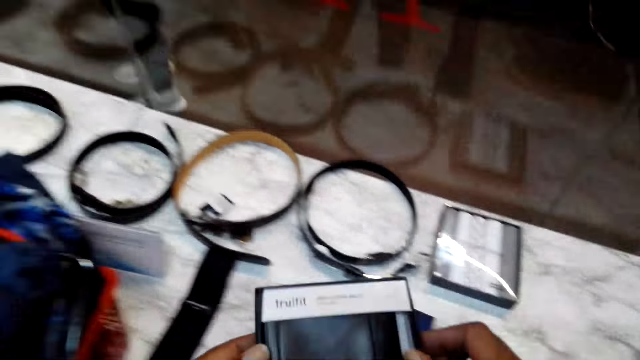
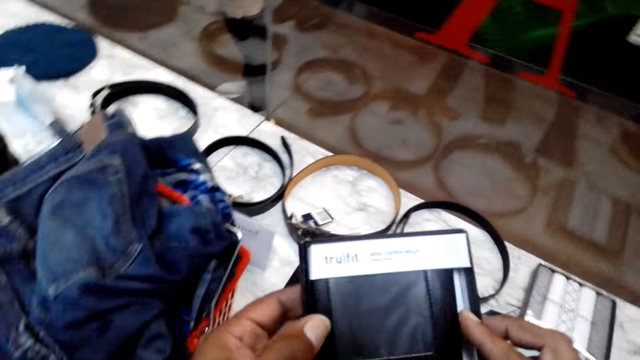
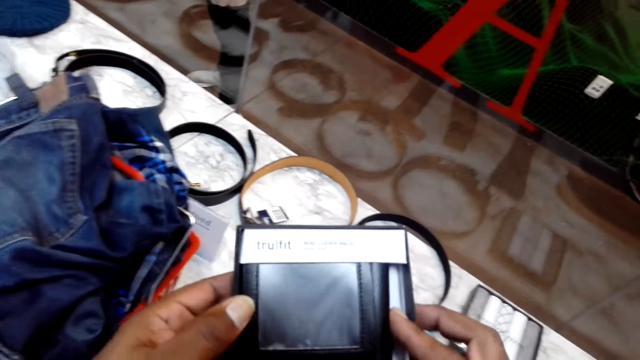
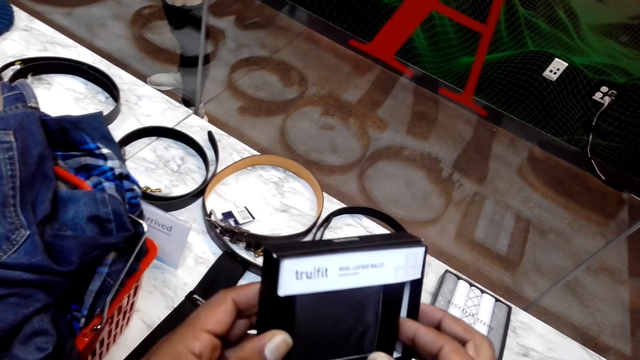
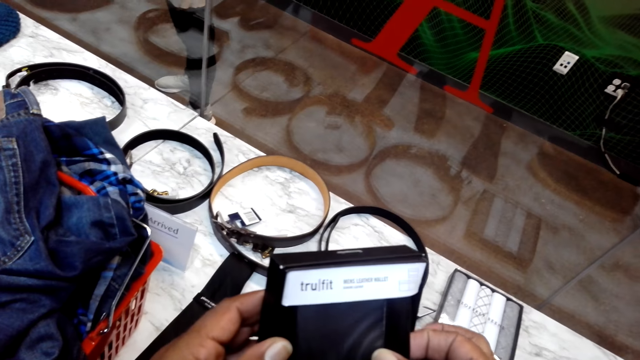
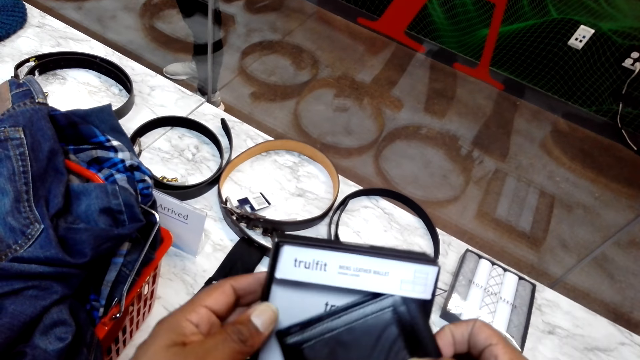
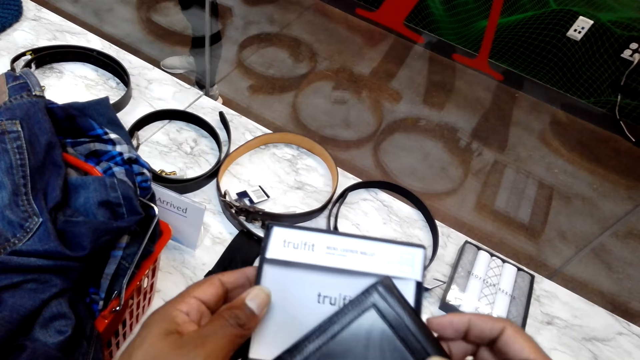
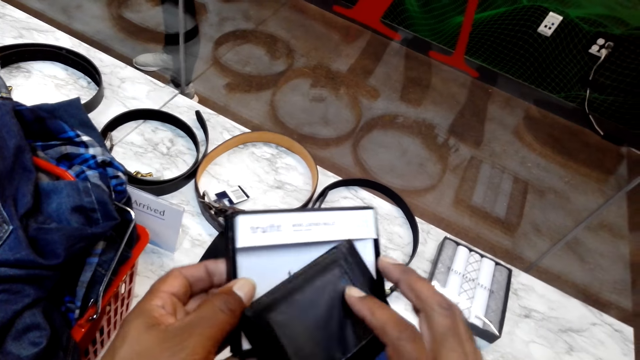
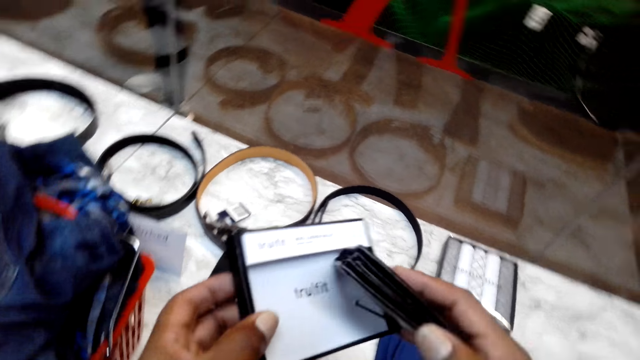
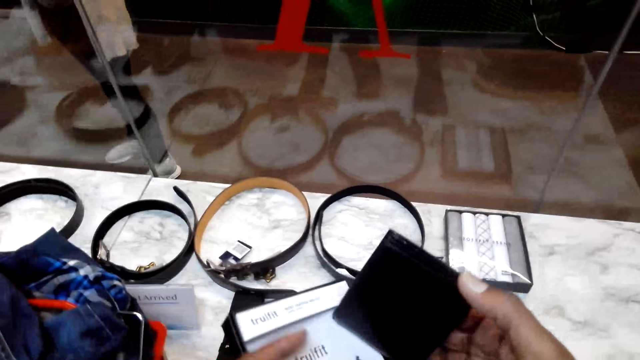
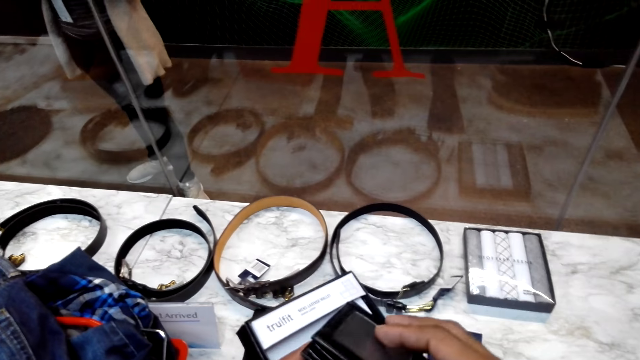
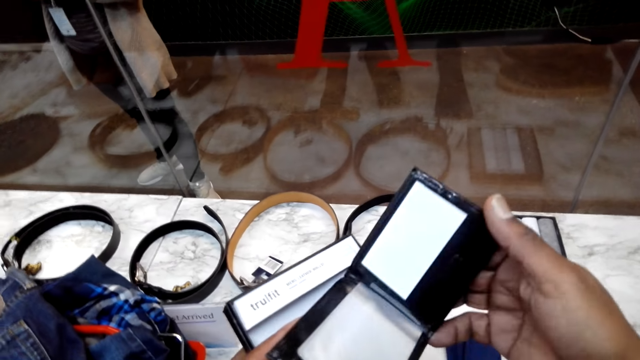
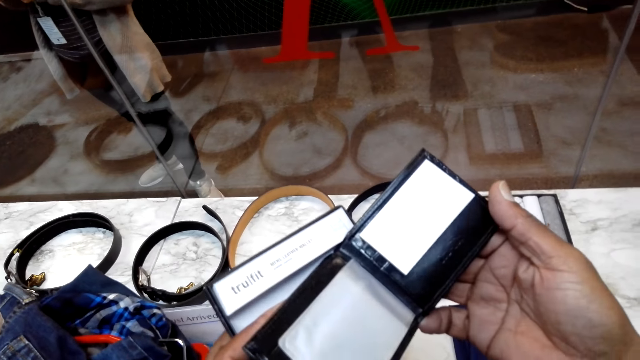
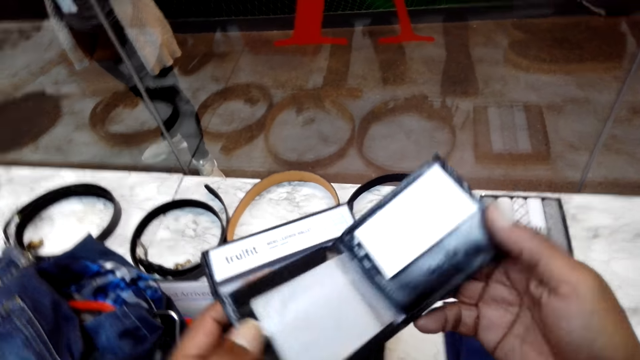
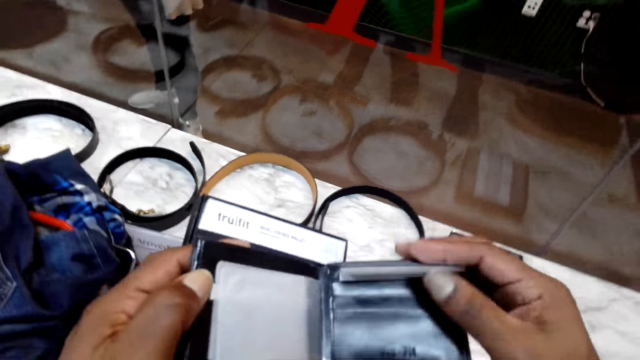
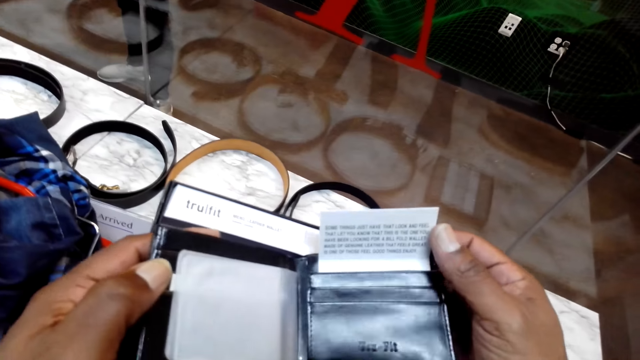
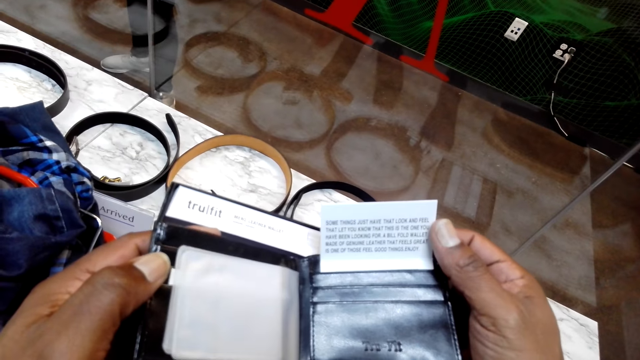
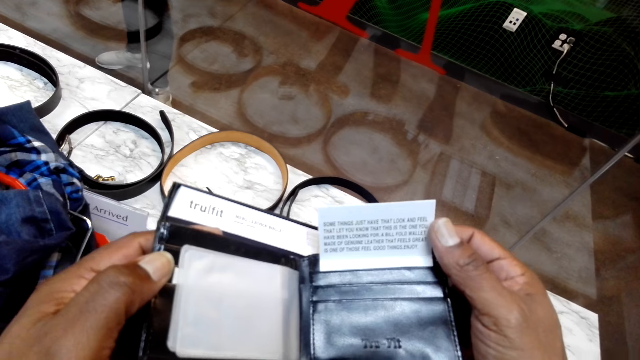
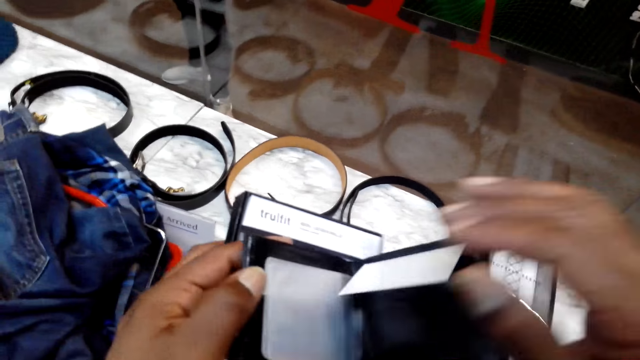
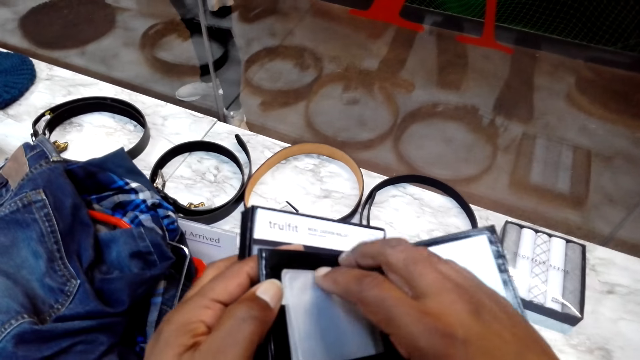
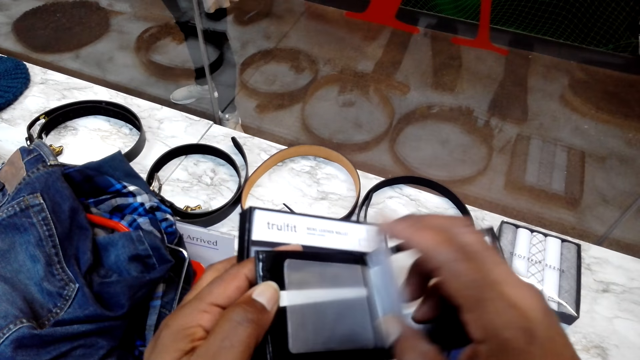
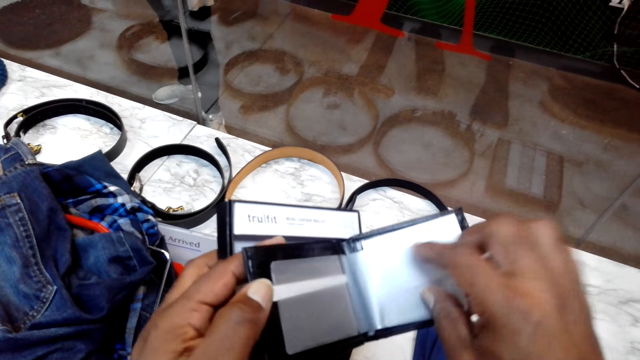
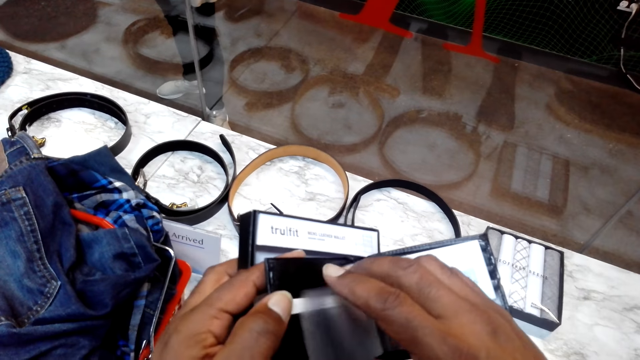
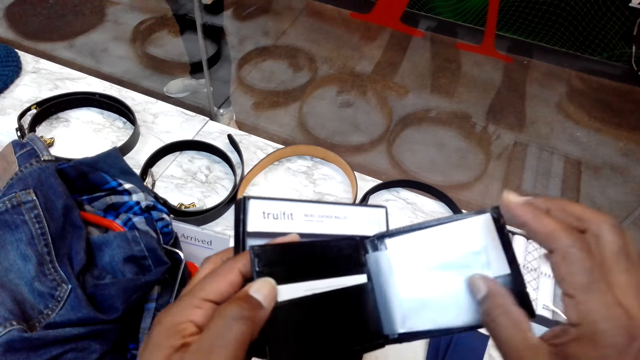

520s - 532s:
The camera wearer stares at the wallet.

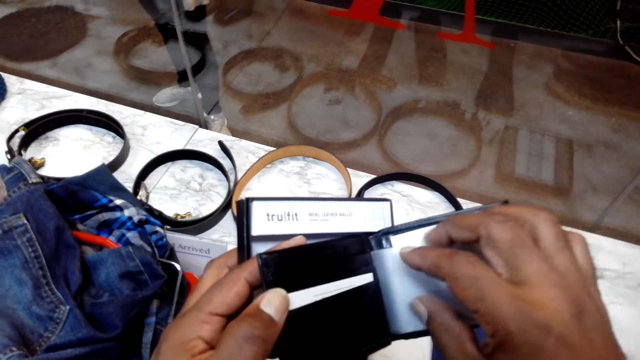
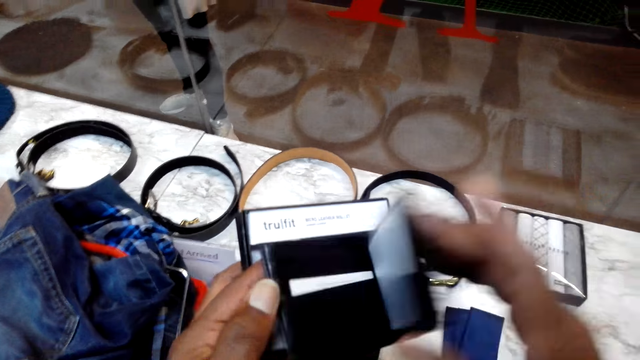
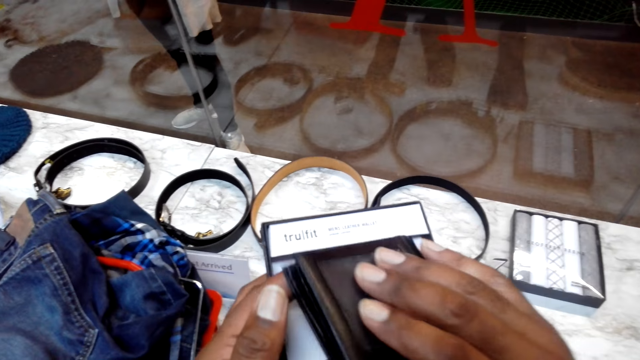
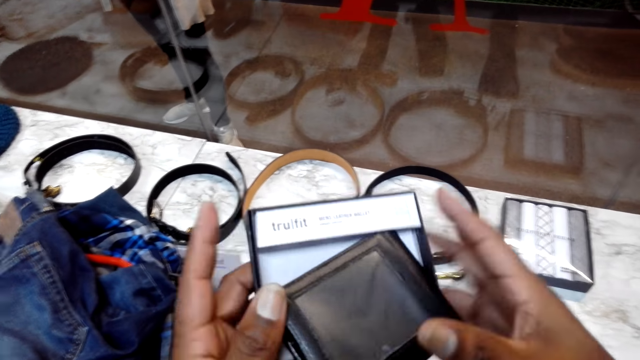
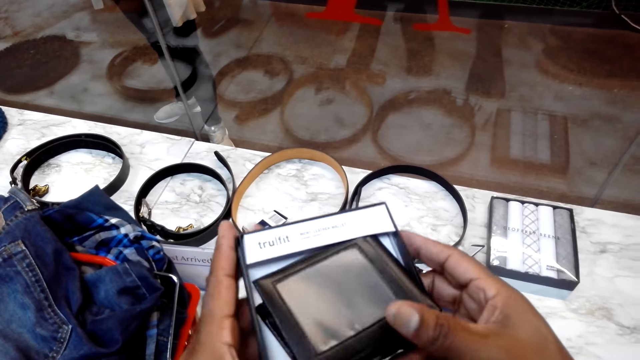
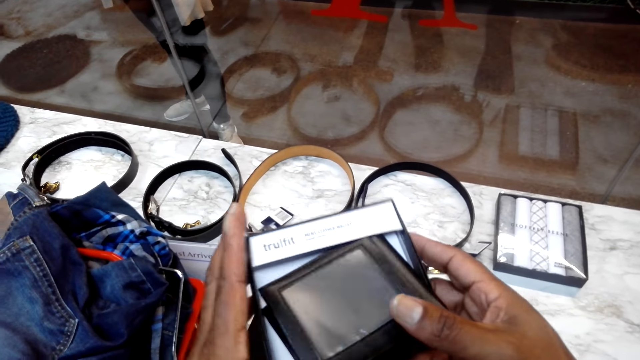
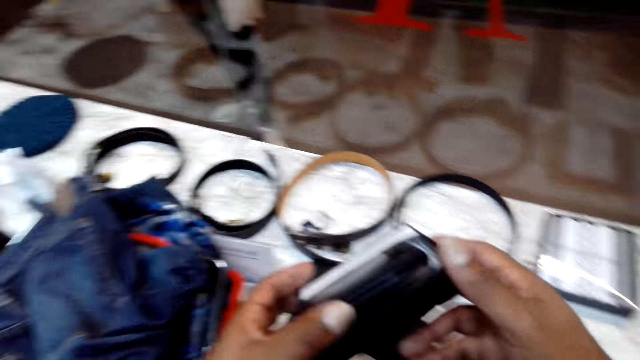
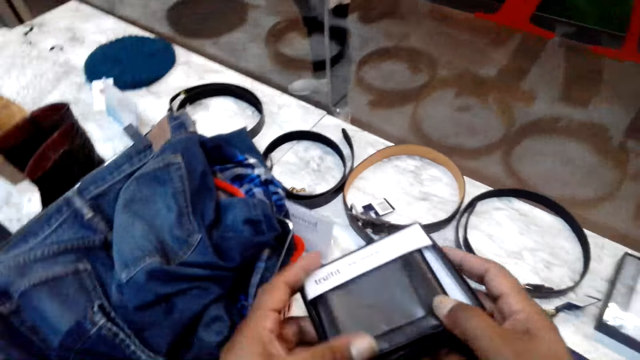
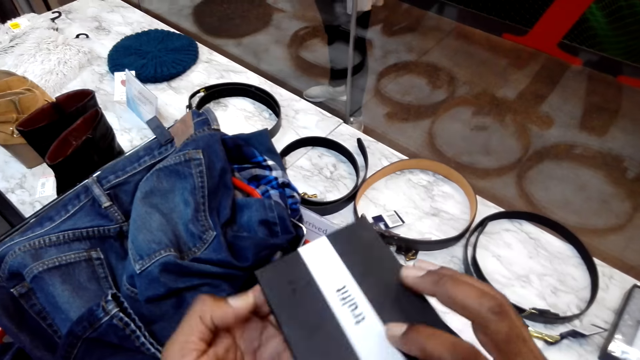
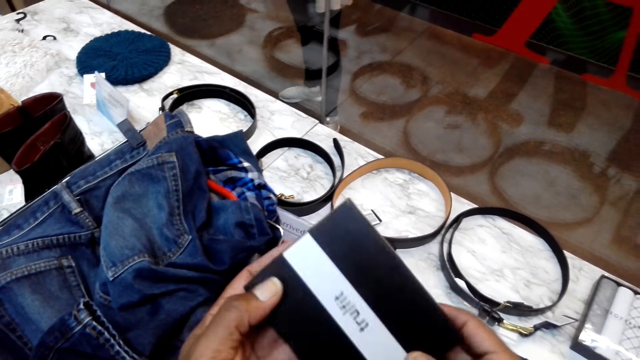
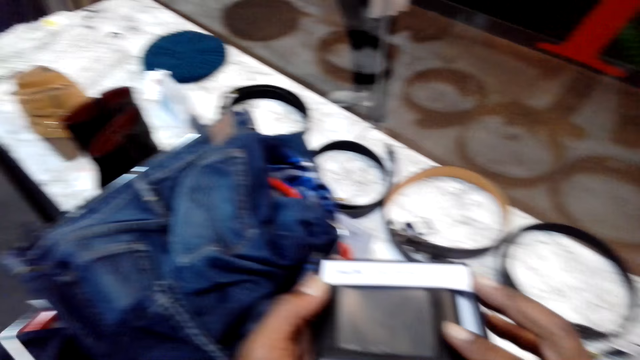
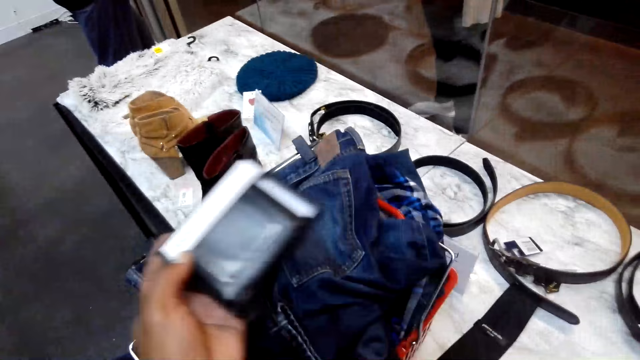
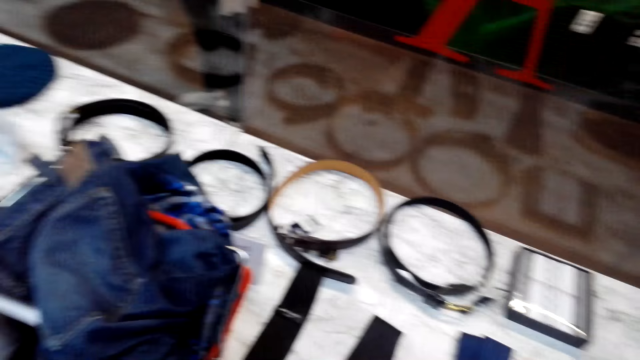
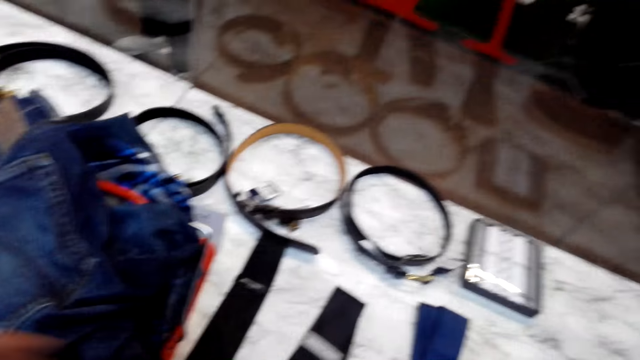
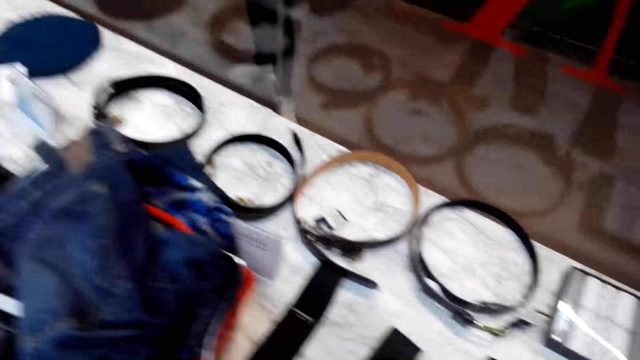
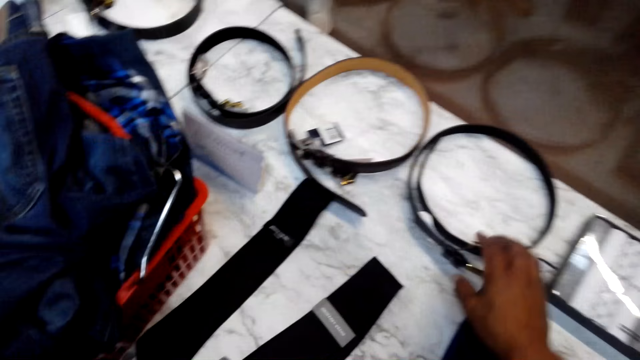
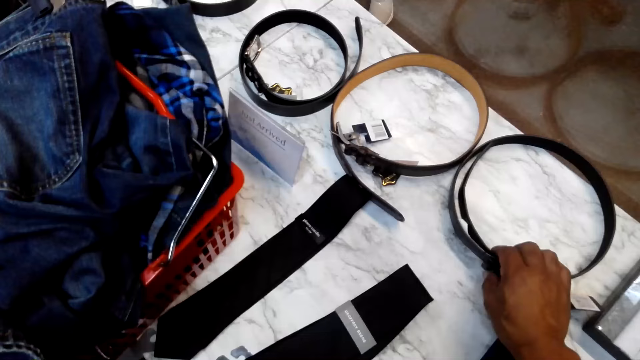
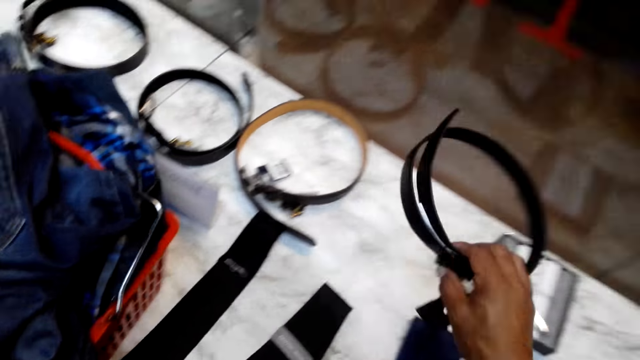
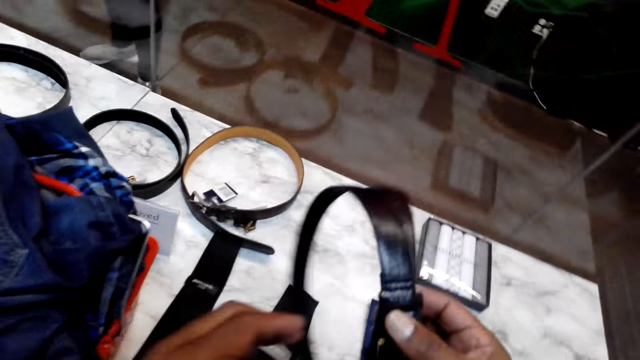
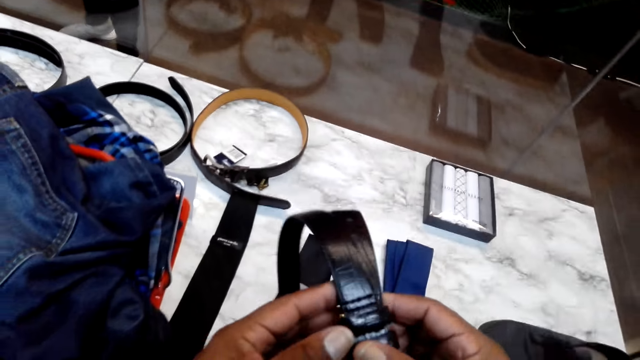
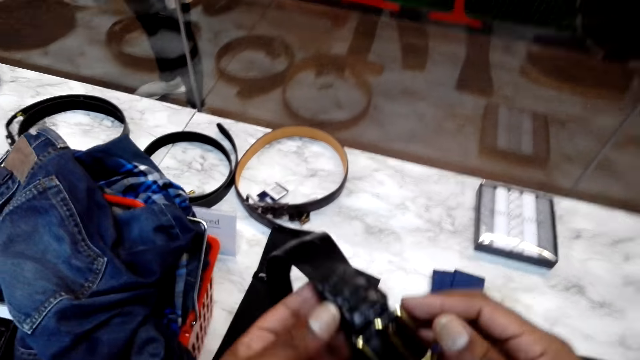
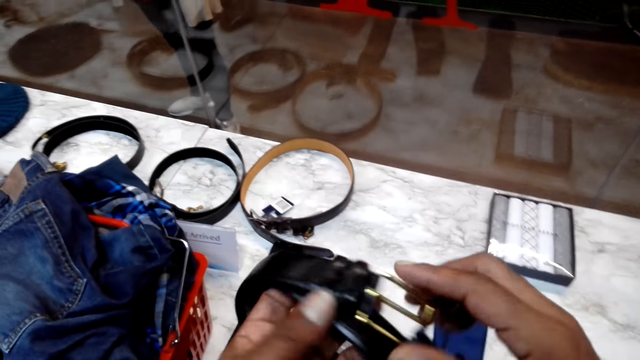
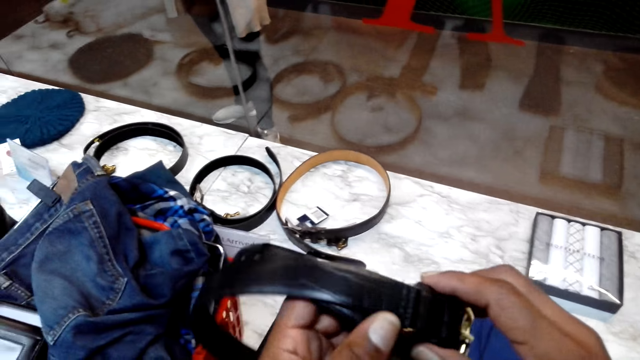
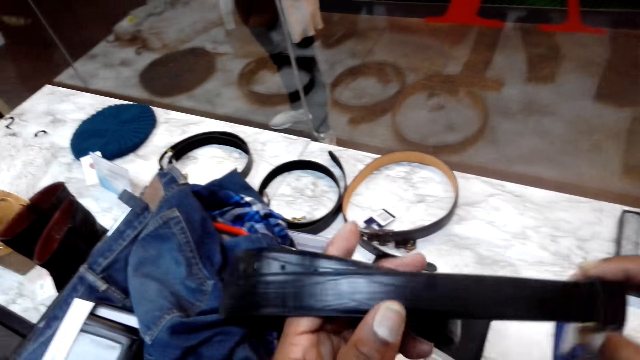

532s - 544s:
The camera wearer puts the wallet in the shopping bucket. They pick up a belt from the table and stare at the belt.
